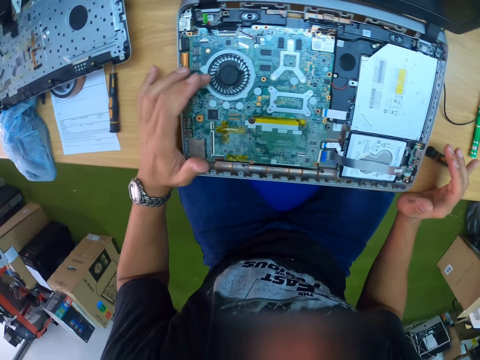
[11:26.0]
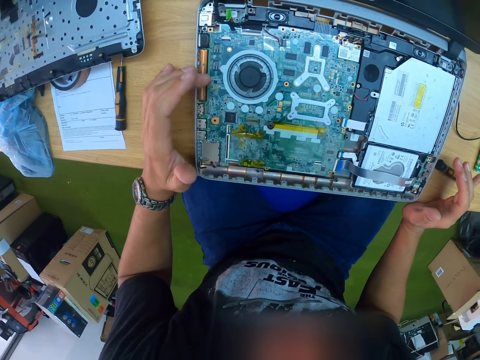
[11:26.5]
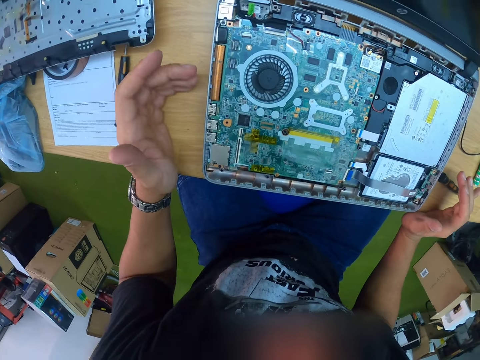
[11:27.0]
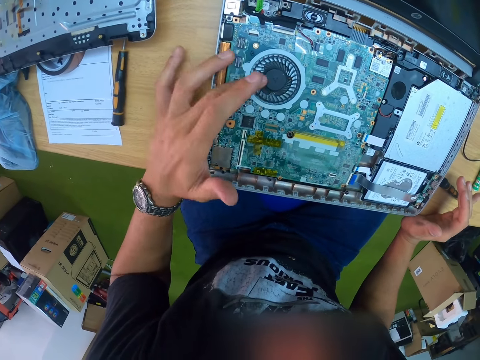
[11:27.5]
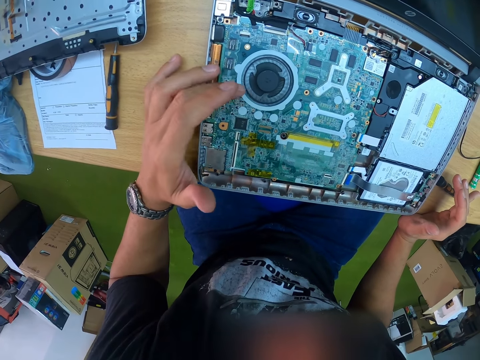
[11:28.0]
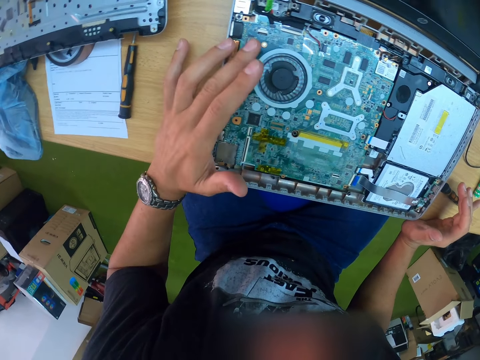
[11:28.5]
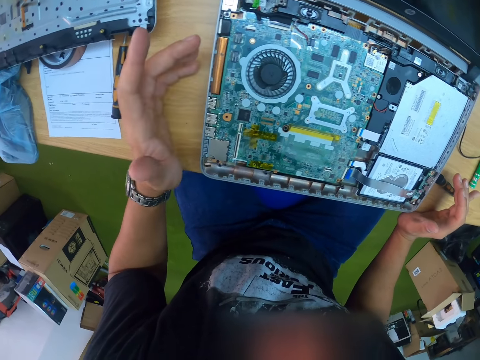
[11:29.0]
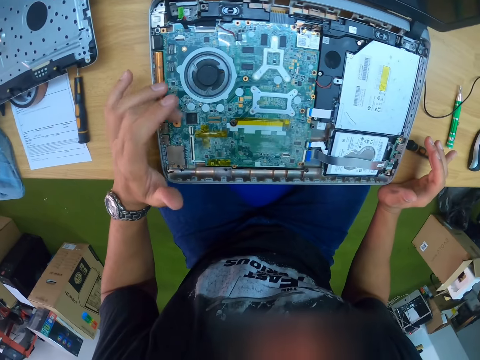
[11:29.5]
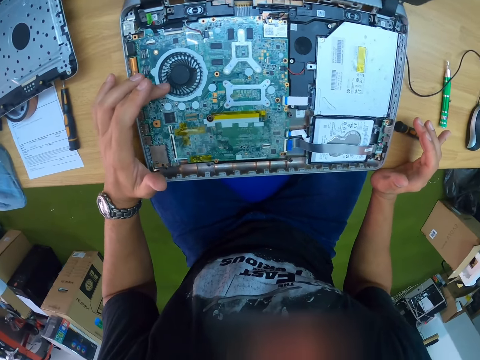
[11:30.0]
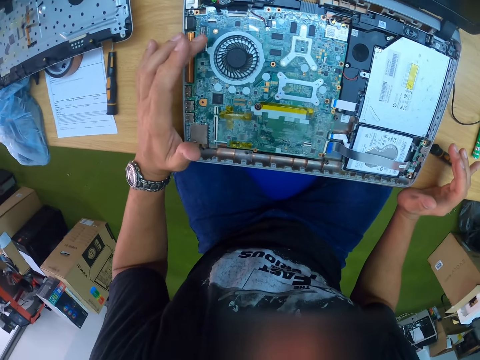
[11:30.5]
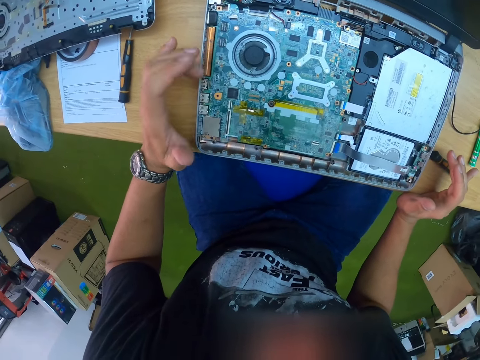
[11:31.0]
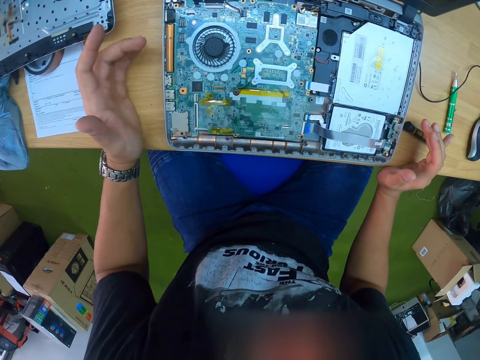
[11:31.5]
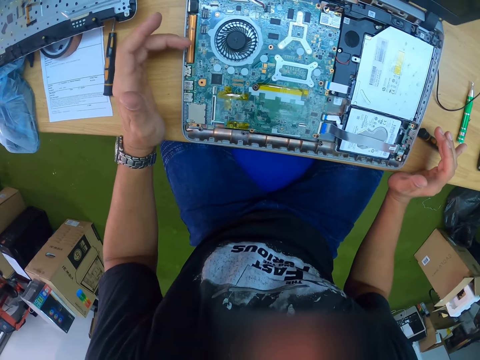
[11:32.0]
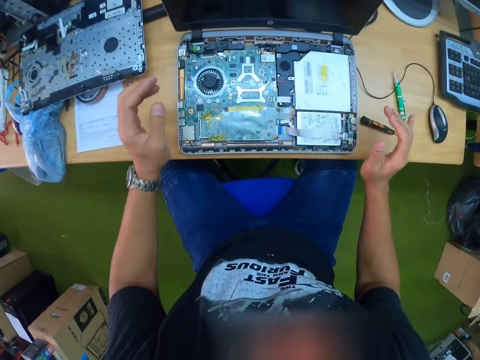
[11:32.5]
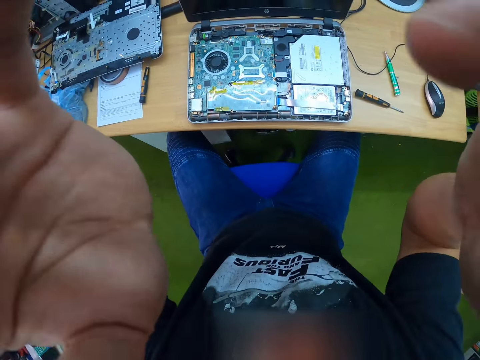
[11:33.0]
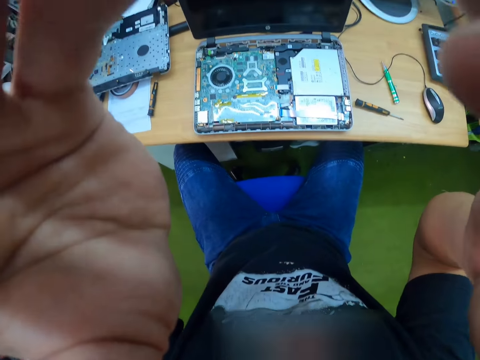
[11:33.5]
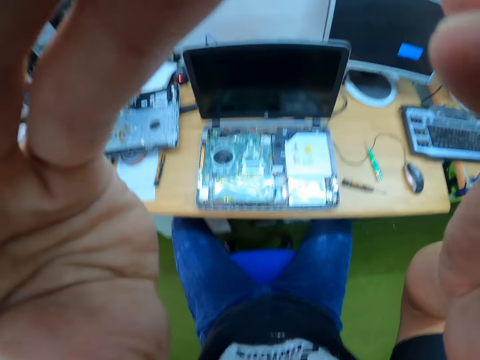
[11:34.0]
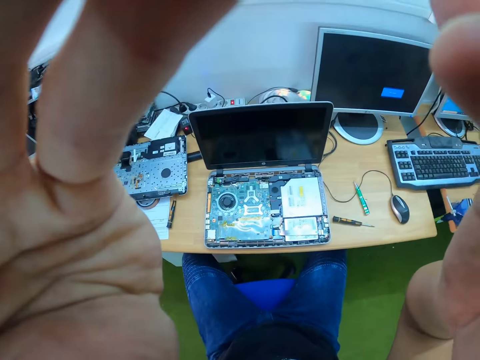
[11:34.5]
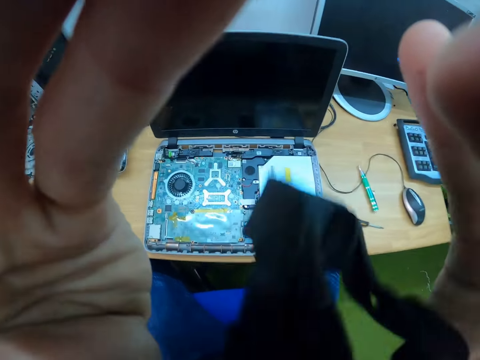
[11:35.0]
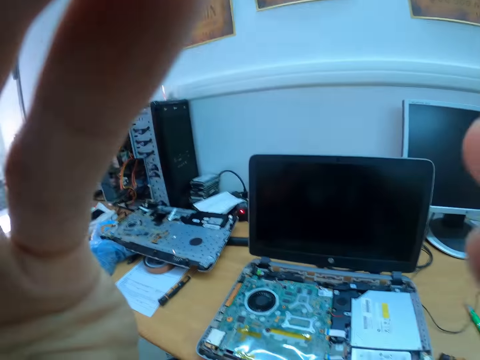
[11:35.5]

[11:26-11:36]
The camera wearer touches his face with both hands. He raises both hands.
